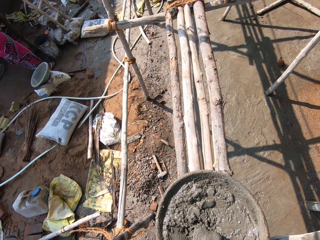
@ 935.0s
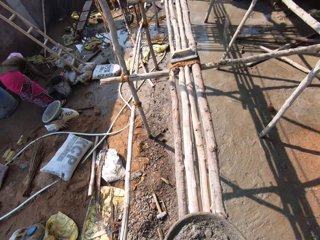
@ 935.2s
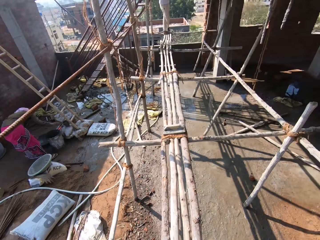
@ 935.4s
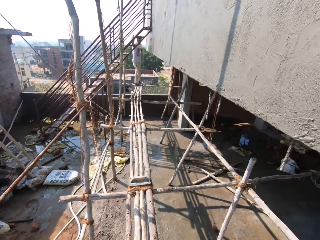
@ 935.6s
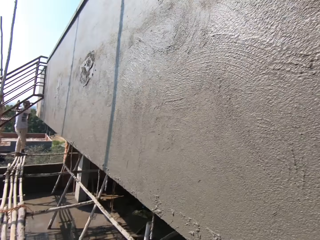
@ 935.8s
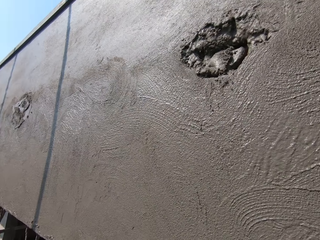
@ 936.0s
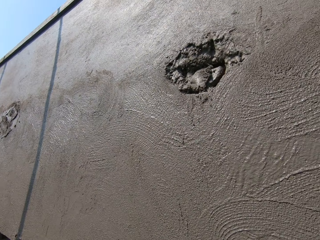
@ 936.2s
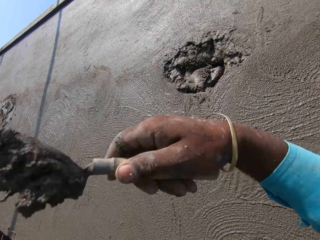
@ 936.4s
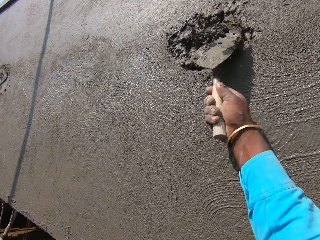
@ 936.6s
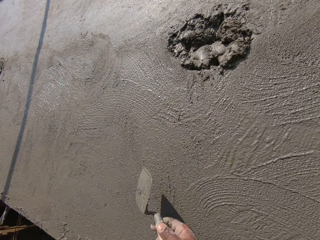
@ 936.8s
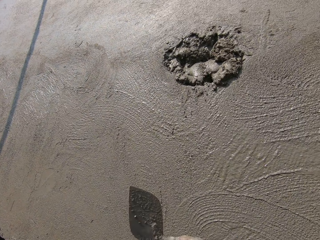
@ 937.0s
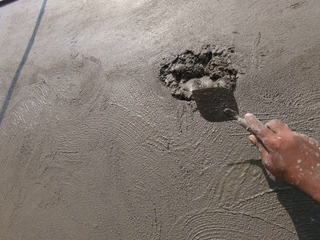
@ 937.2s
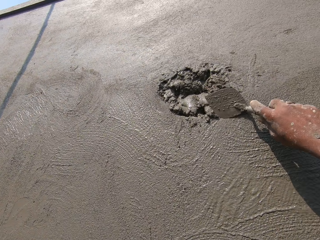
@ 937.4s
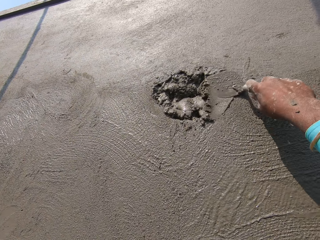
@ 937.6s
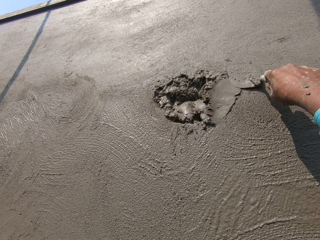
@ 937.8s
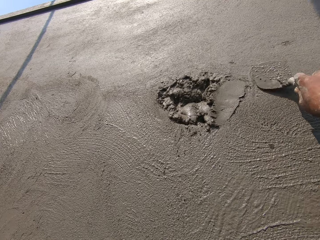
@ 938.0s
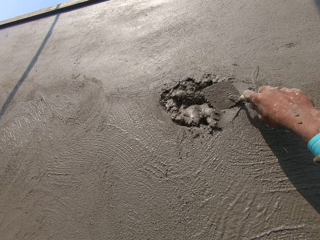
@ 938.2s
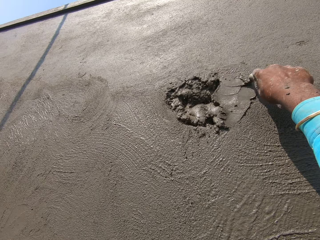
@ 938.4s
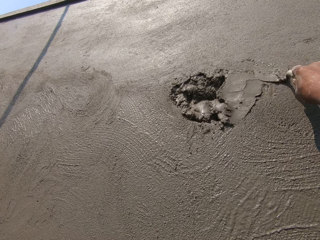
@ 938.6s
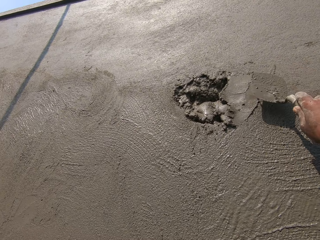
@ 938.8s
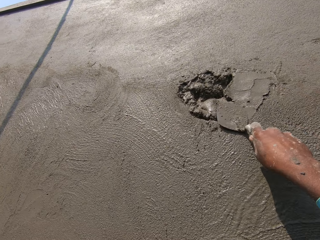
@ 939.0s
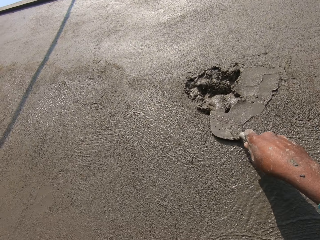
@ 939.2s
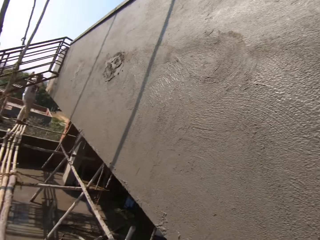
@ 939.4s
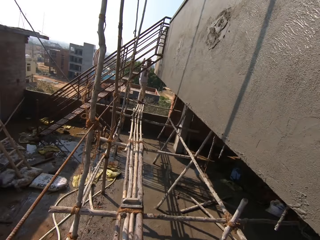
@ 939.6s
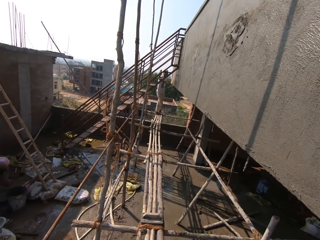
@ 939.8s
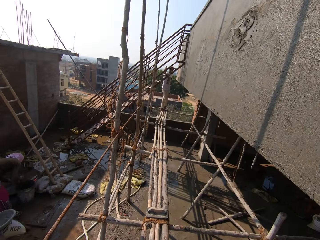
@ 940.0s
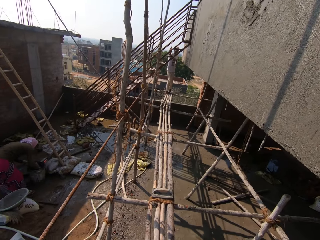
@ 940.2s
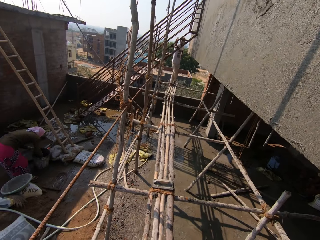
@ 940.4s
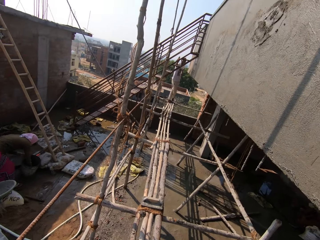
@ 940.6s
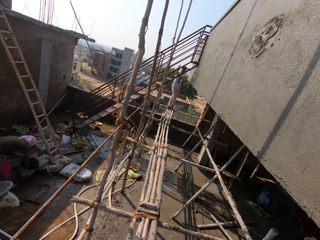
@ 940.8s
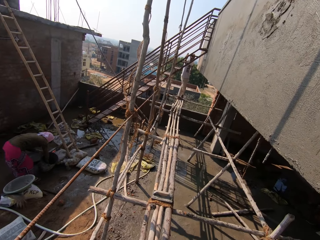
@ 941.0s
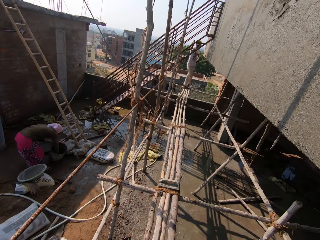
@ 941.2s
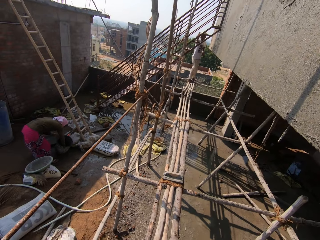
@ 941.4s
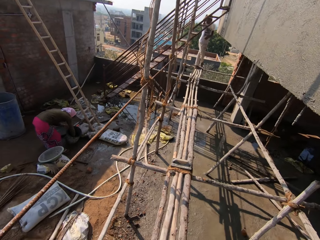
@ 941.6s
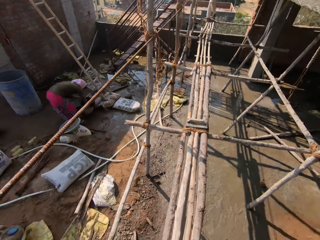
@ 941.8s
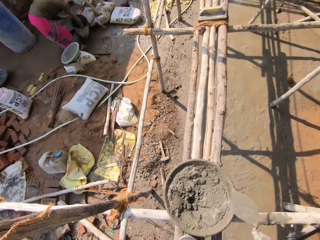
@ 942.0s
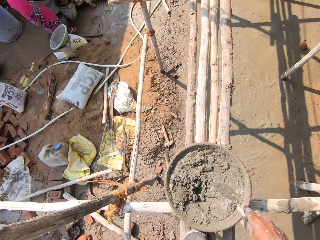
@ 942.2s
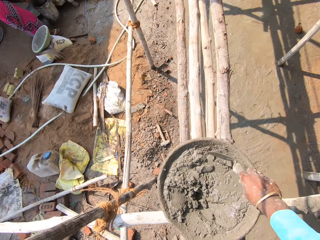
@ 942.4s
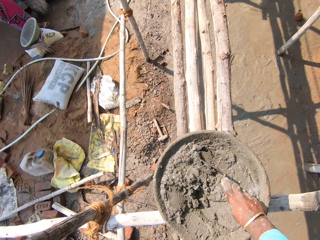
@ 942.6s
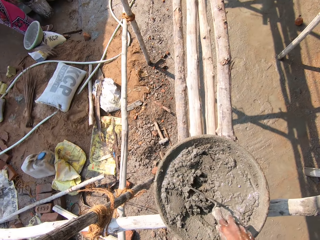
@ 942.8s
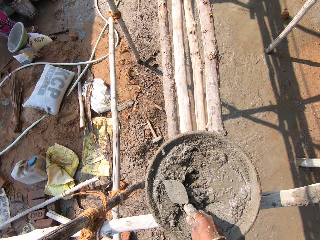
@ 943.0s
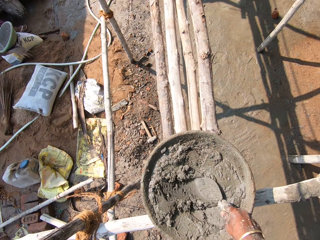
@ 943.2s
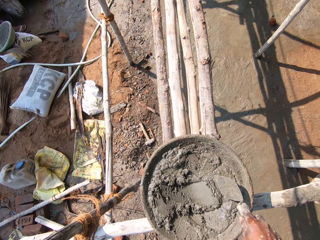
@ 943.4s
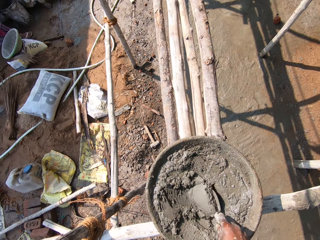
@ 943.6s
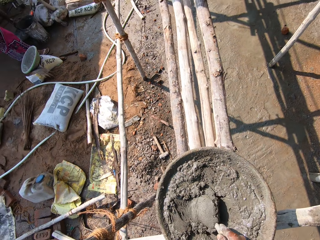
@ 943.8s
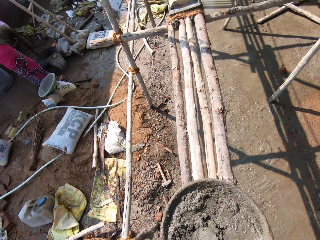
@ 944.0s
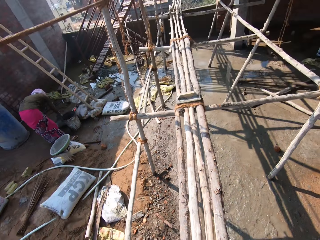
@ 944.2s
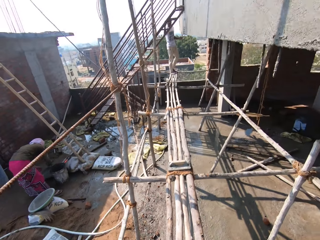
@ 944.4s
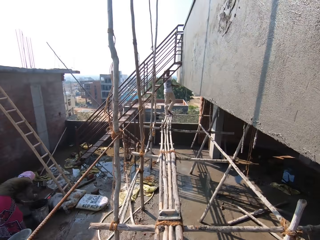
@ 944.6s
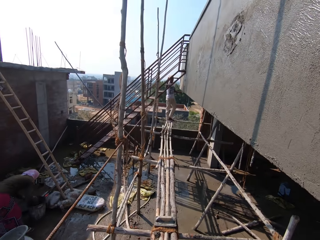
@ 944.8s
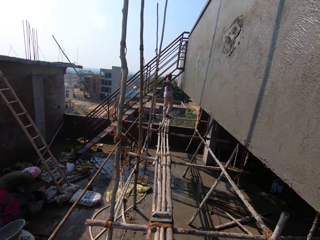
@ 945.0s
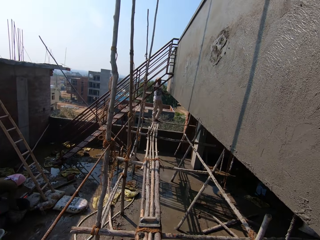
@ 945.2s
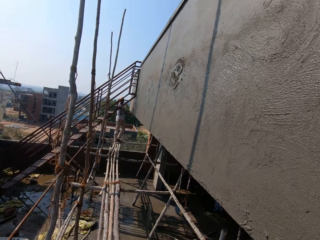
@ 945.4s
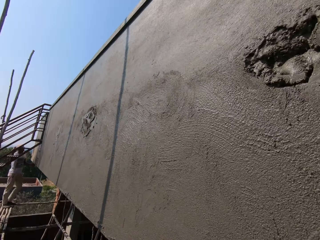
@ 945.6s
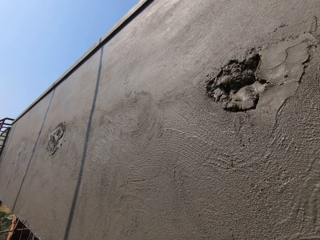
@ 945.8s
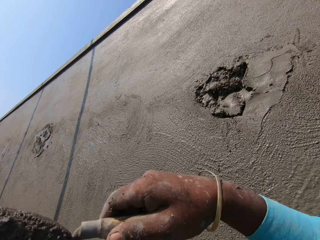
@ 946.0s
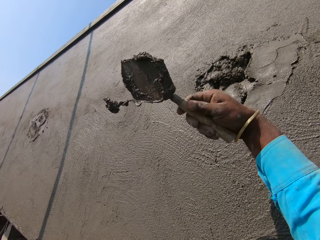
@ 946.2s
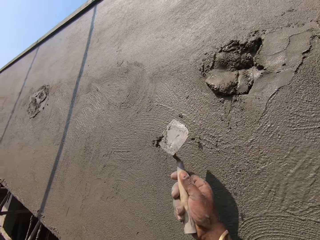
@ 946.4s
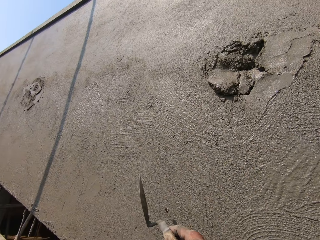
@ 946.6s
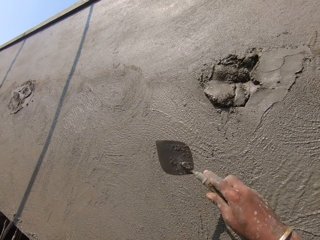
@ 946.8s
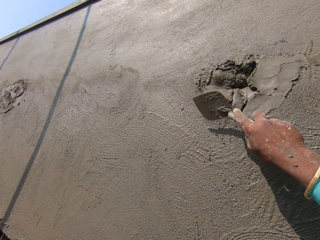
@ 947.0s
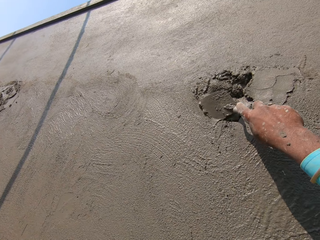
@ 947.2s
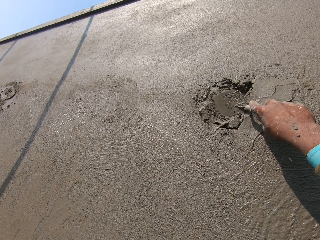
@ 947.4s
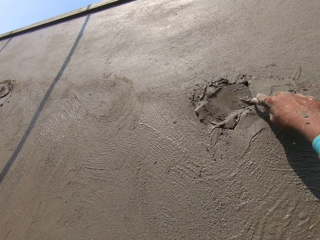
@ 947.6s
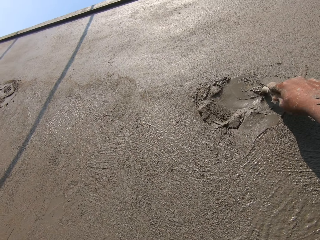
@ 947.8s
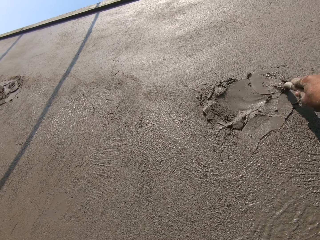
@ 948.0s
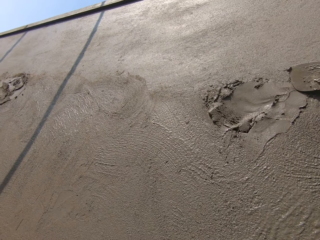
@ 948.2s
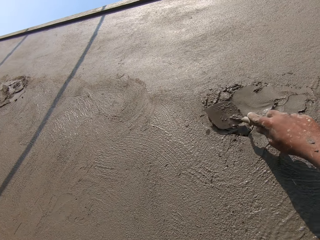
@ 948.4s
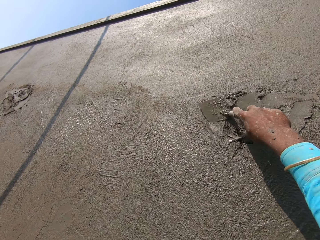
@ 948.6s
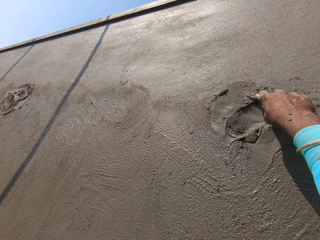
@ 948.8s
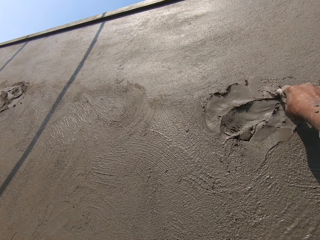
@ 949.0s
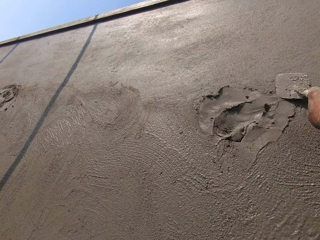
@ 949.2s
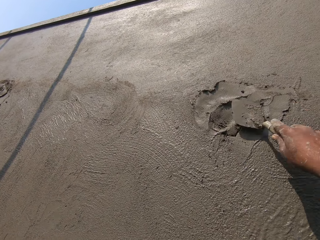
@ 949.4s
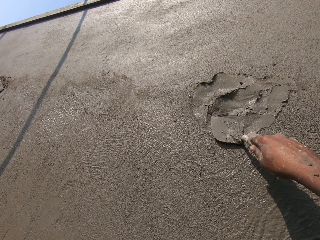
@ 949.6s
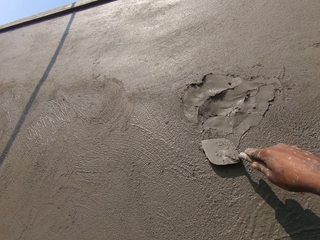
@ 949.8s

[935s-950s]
The camera wearer scoops some concrete mix from the pan on the scaffolding with the trowel in his right hand. He pours the concrete mix from the trowel in his right hand on the wall. He rubs the concrete mix on the wall with the trowel in his right hand. He levels cement on the wall. He dialogues with a man. The woman mixes some concrete in the bucket on the ground with both hands. The camera wearer stirs the concrete mix in the pan on the scaffolding with the trowel in his right hand. He scoops some concrete mix from the pan on the scaffolding with the trowel in his right hand. He pours the concrete mix from the trowel in his right hand on the wall. He rubs the concrete mix on the wall with the trowel in his right hand. He levels the cement on the wall. He dialogues with the man.

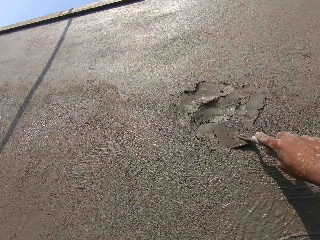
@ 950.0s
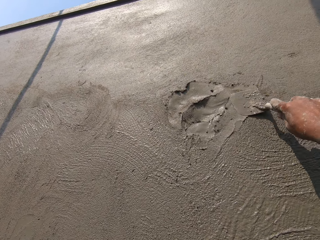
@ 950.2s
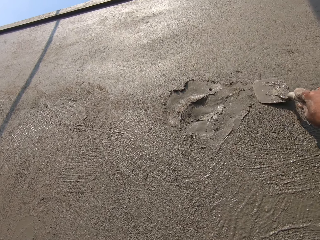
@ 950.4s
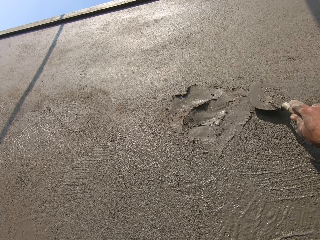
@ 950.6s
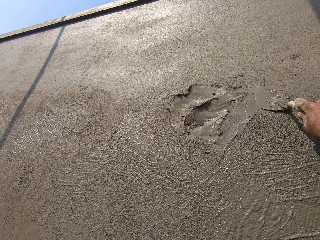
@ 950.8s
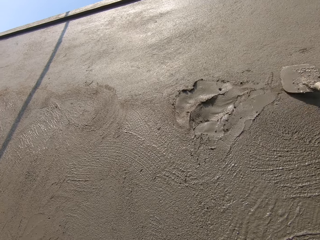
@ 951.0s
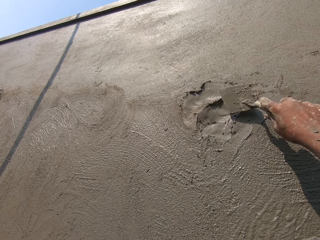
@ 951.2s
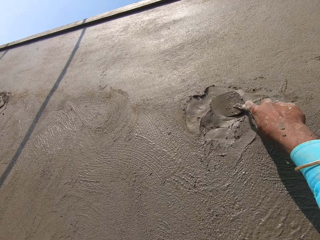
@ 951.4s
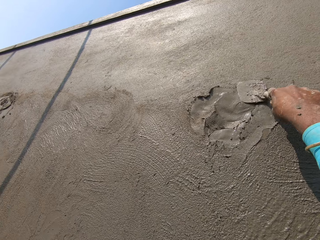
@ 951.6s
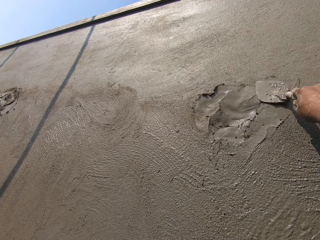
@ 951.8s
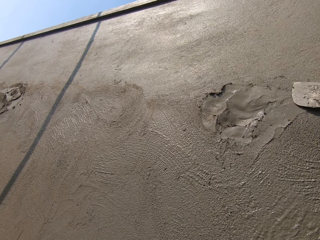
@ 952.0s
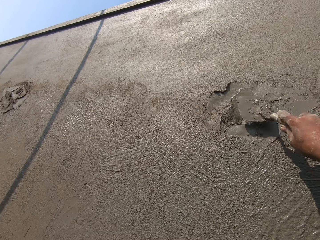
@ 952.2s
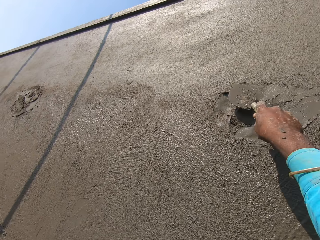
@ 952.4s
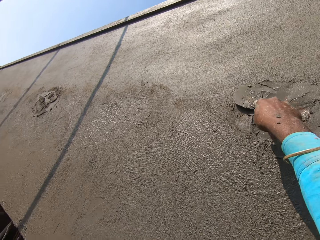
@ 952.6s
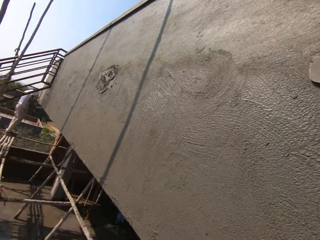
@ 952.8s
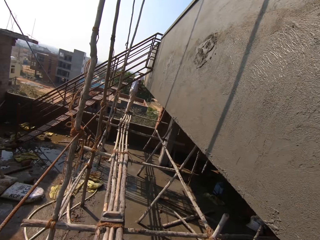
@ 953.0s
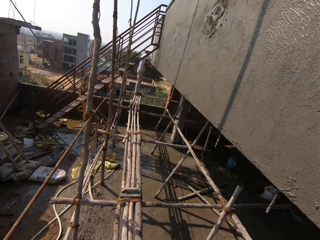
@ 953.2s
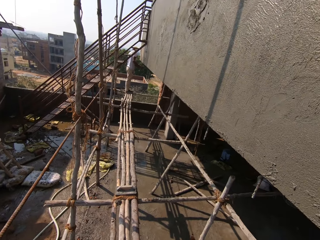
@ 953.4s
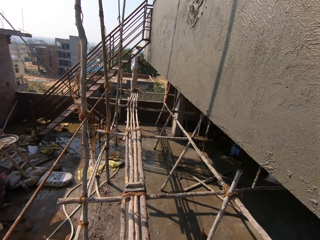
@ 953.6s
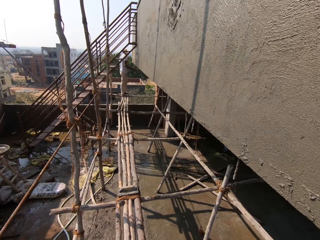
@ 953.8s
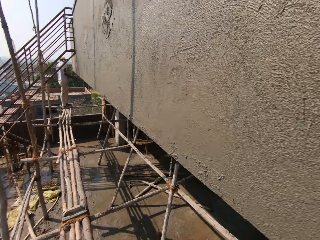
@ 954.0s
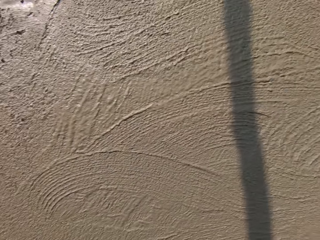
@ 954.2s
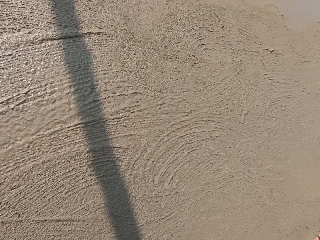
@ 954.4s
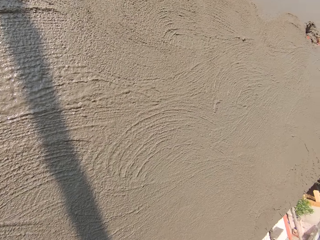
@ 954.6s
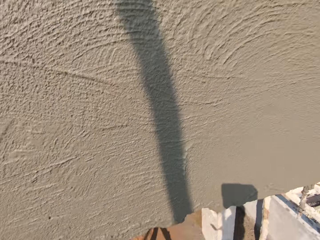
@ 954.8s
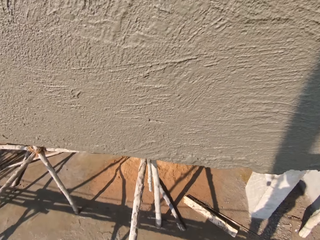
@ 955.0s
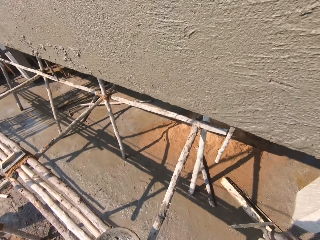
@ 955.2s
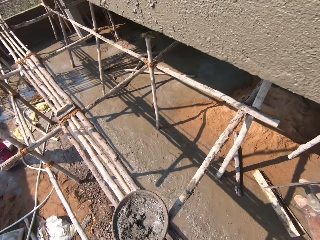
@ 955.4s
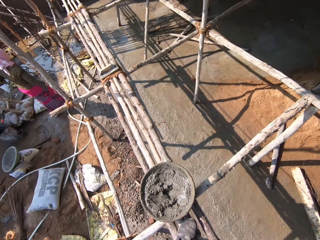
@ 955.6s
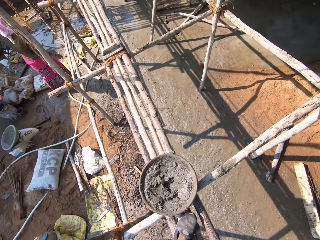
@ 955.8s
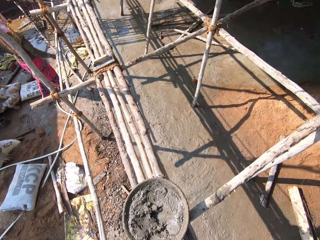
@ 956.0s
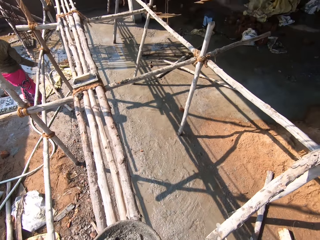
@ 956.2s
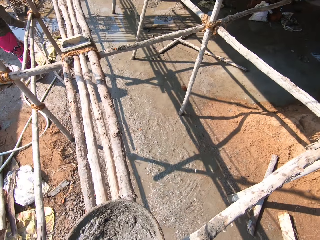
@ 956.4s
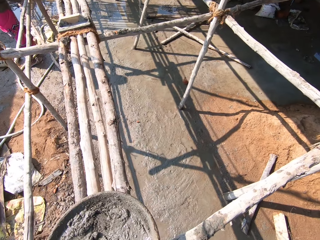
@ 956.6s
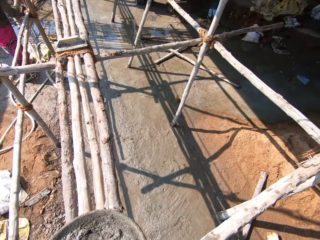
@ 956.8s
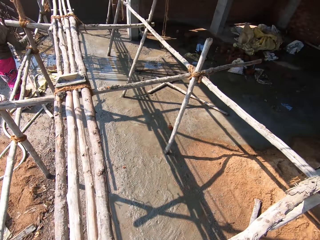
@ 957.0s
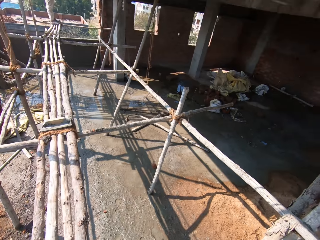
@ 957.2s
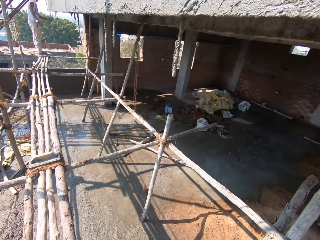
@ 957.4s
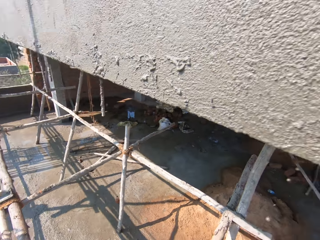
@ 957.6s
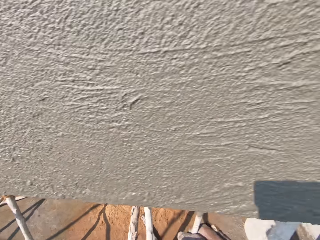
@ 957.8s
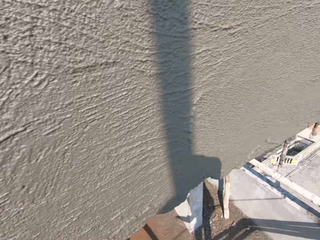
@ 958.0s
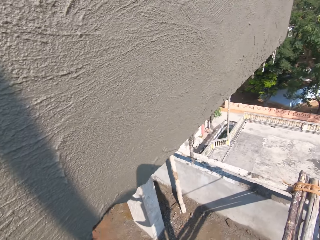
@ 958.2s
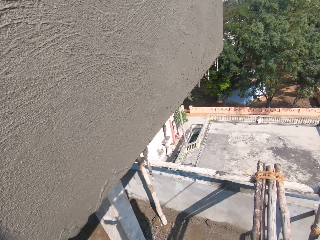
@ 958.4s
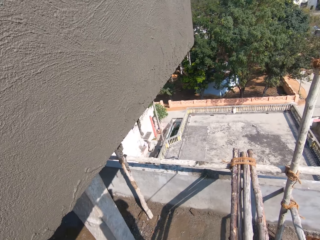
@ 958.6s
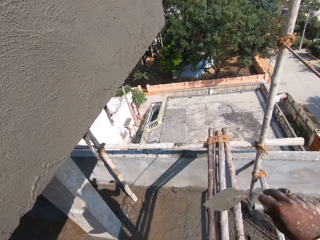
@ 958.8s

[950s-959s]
The camera wearer looks around. The woman walks to the man.
